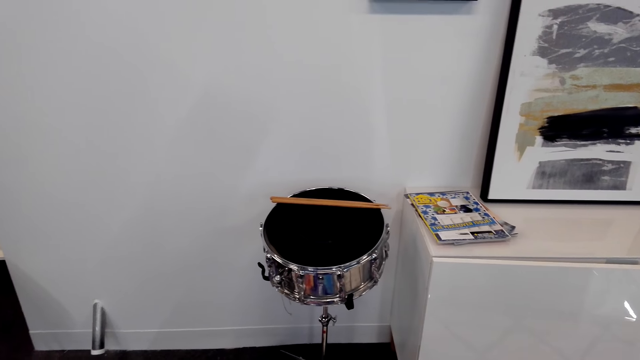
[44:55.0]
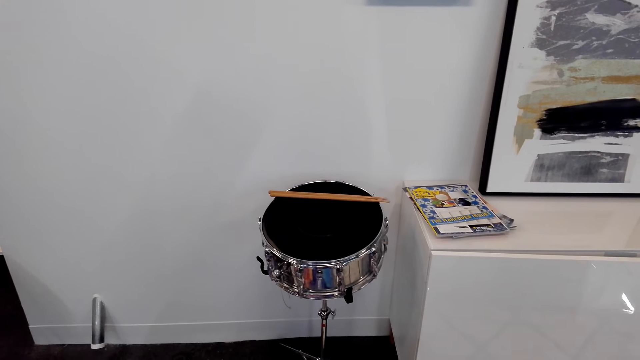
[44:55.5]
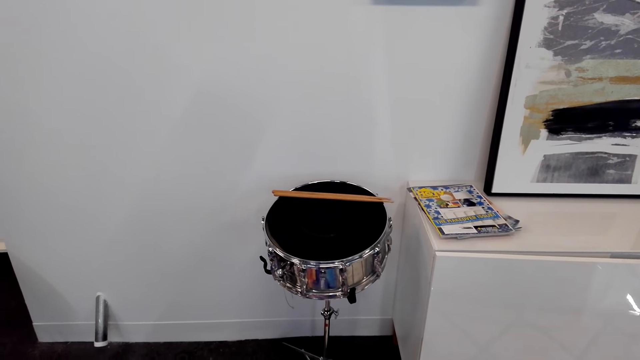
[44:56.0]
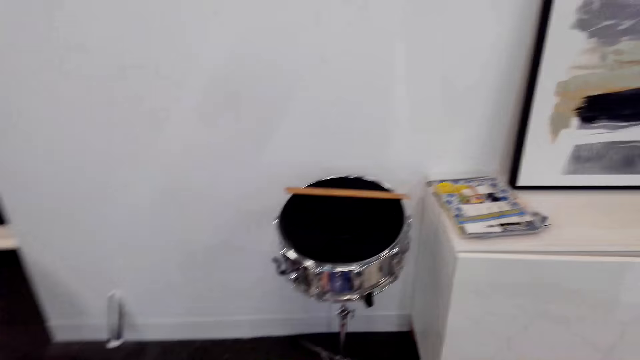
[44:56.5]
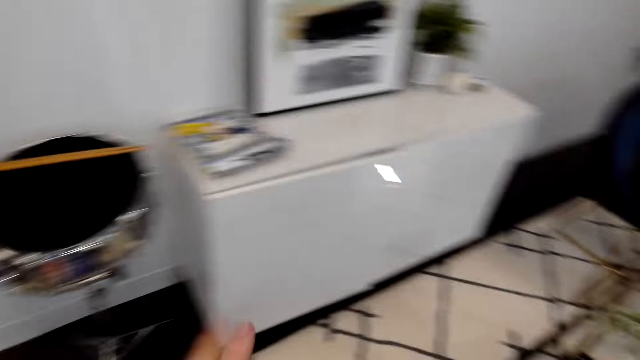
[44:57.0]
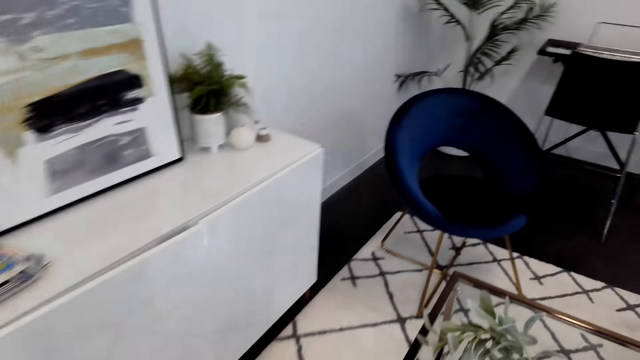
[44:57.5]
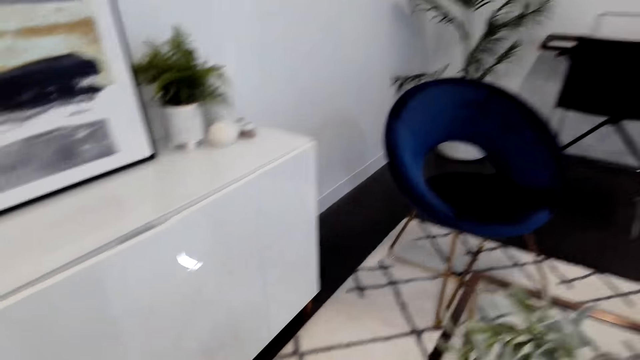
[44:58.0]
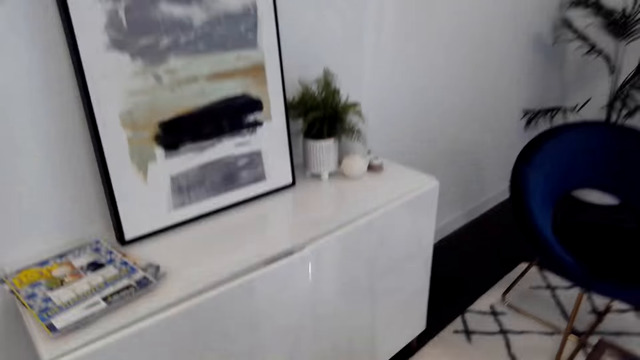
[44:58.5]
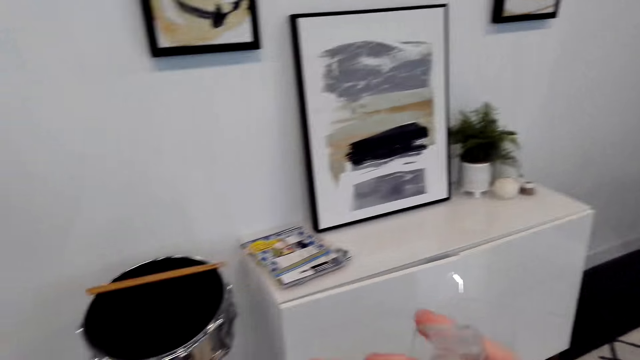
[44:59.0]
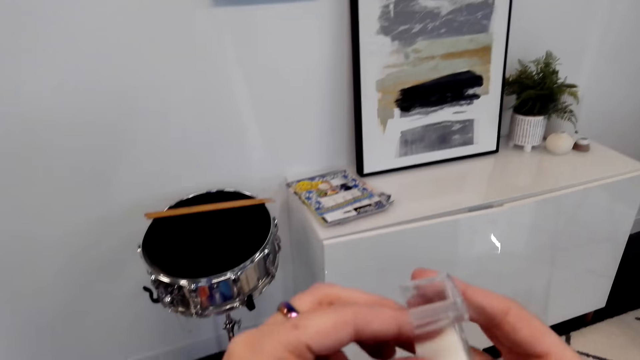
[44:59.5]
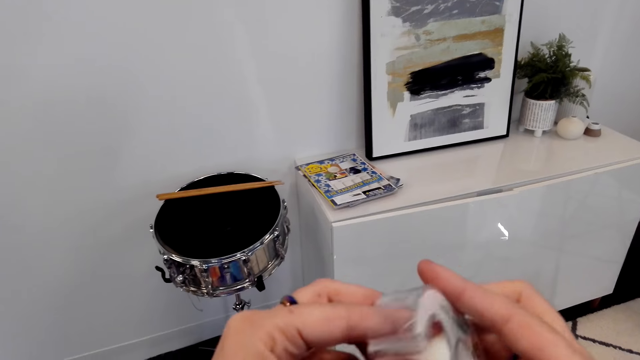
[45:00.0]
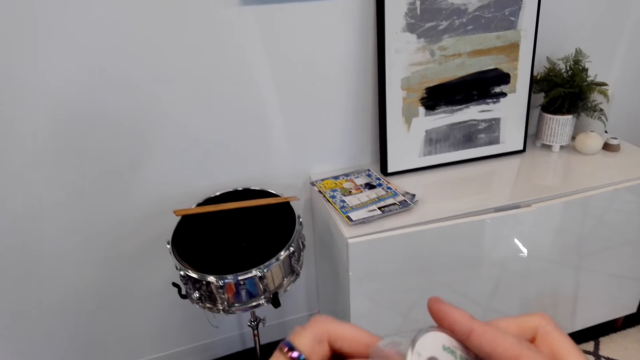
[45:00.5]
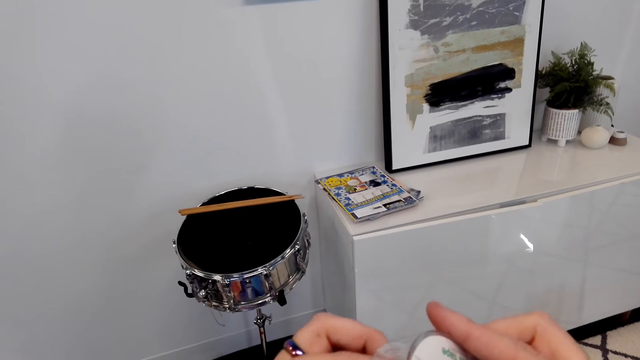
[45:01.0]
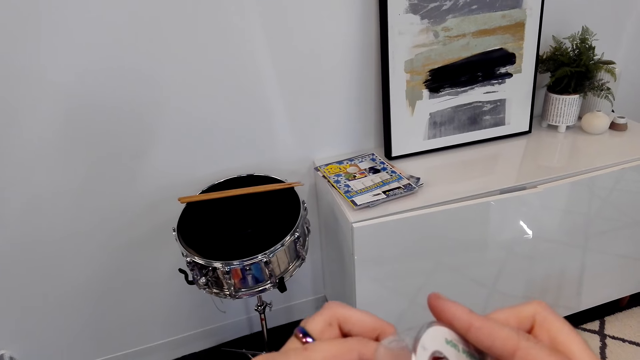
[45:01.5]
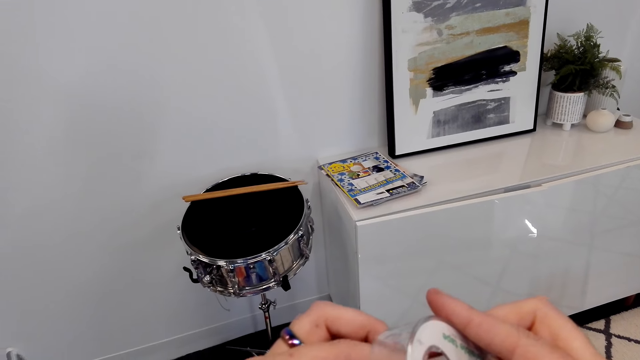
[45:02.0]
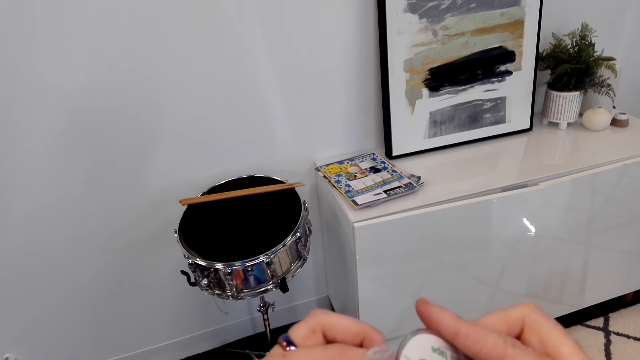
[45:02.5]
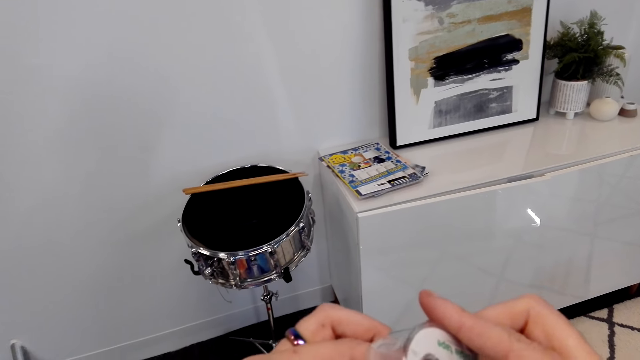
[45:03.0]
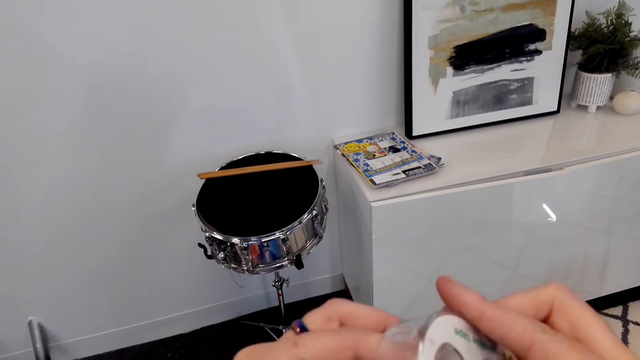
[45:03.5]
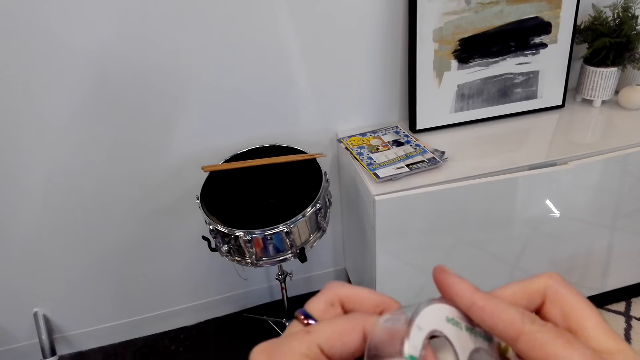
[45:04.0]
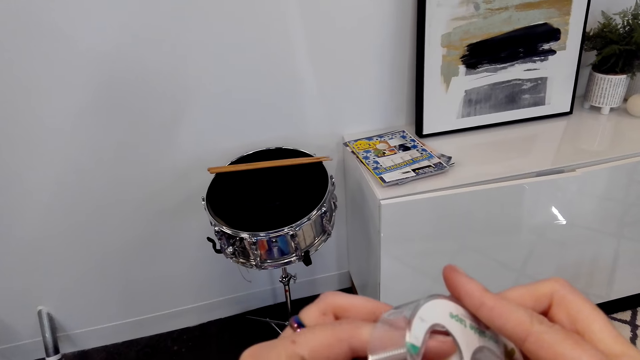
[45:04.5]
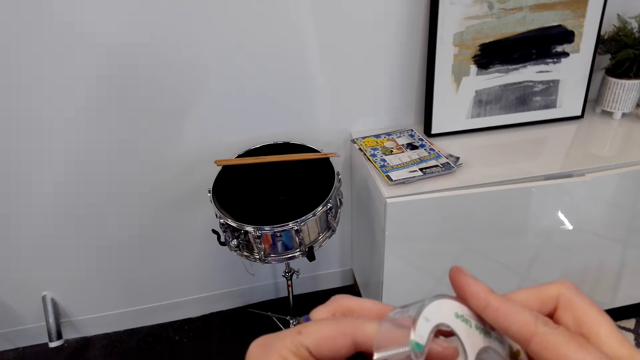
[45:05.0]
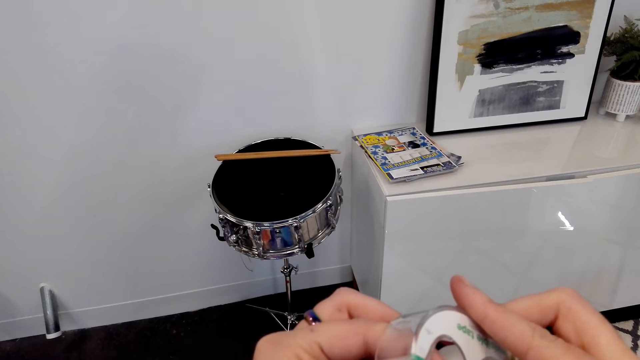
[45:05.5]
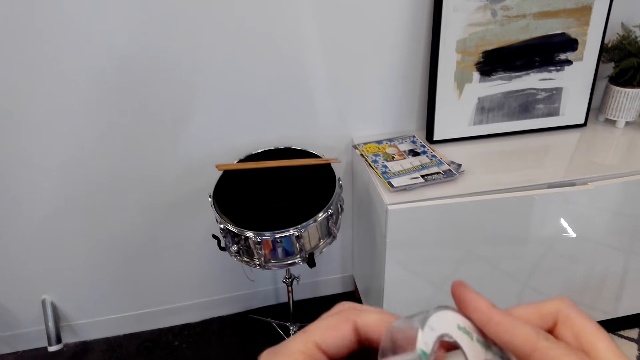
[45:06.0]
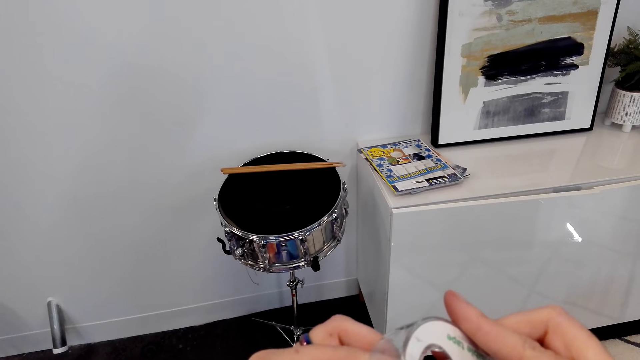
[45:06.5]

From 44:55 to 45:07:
The camera wearer makes the wall art paper. They look around. They hold a sellotape. They open the sellotape.

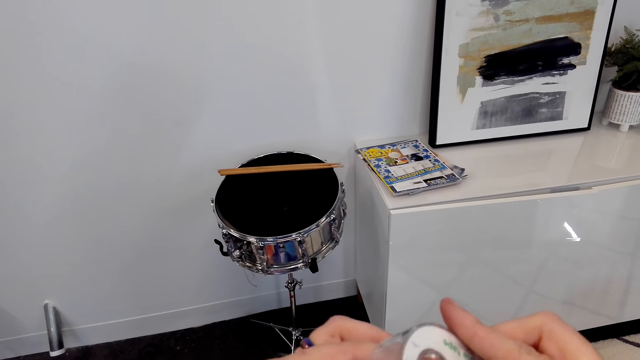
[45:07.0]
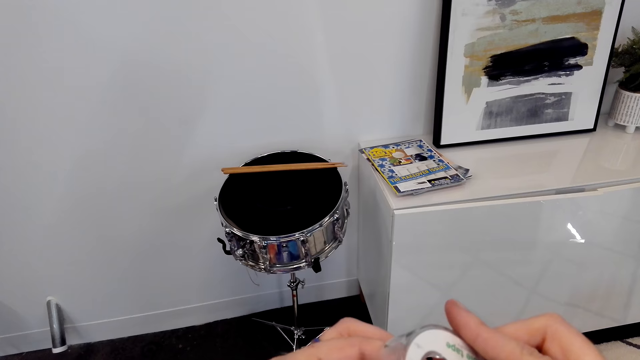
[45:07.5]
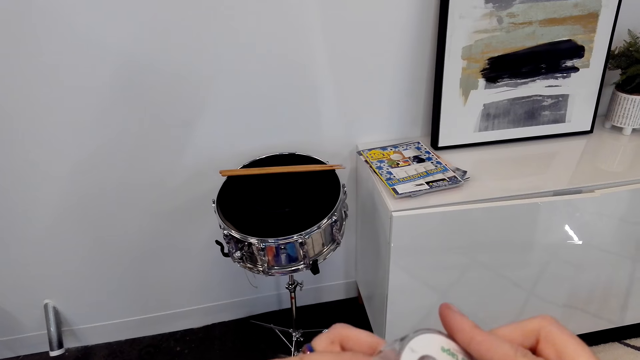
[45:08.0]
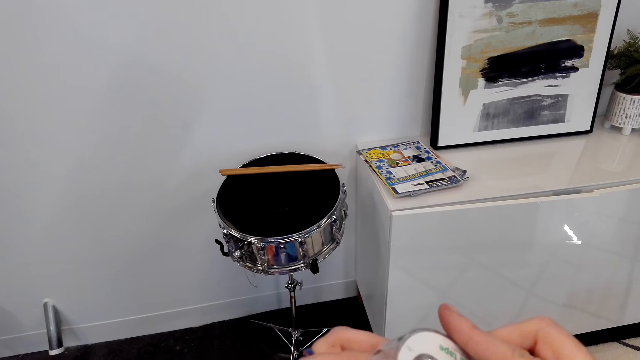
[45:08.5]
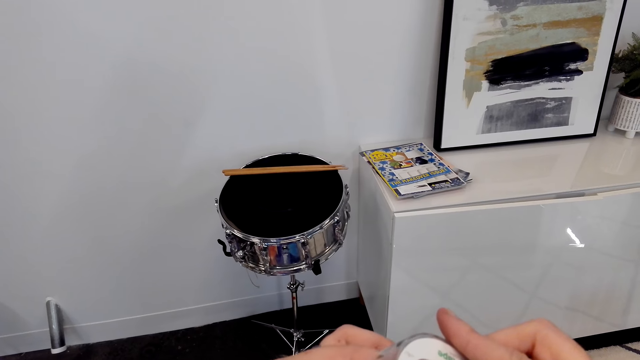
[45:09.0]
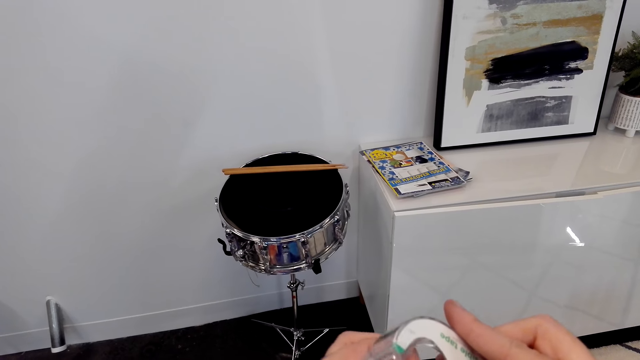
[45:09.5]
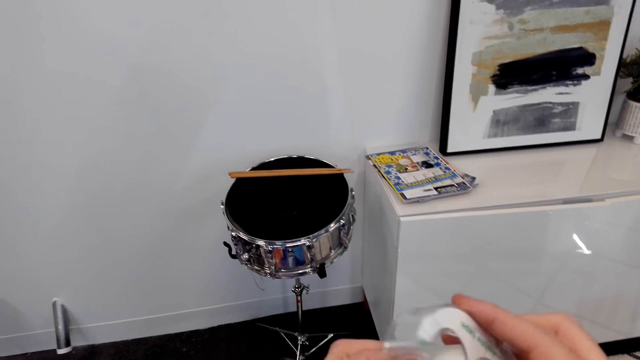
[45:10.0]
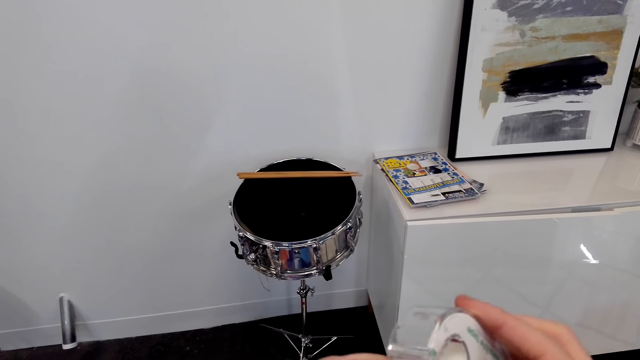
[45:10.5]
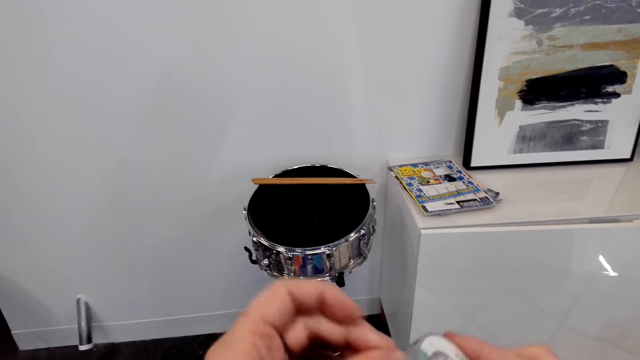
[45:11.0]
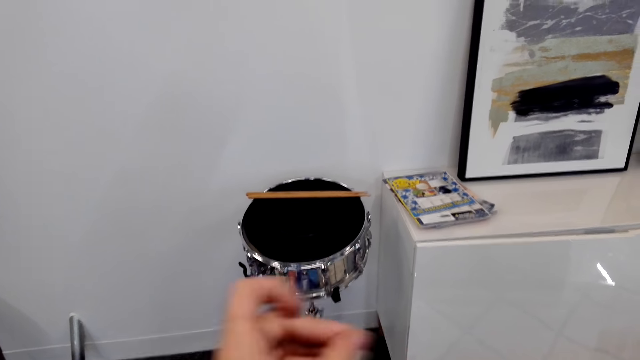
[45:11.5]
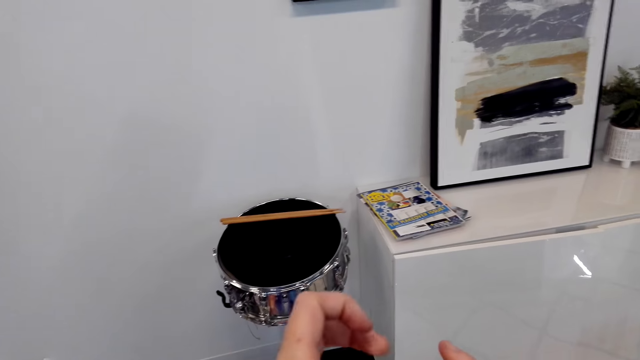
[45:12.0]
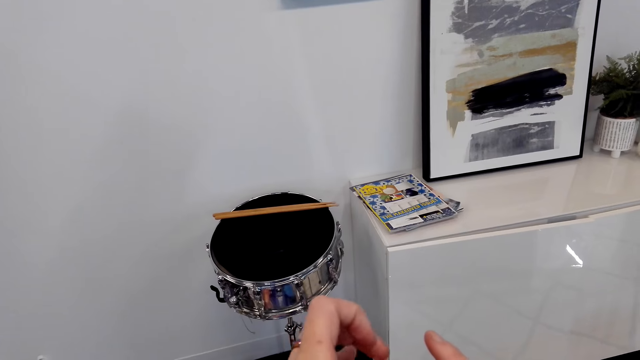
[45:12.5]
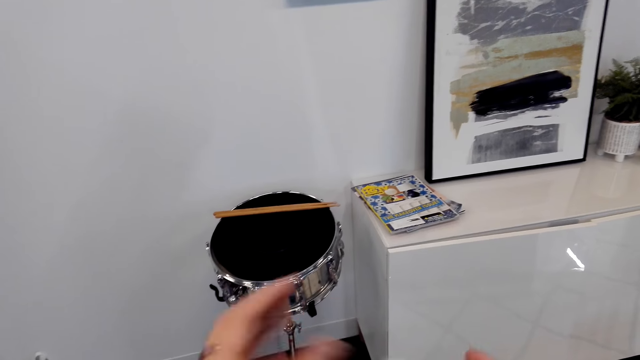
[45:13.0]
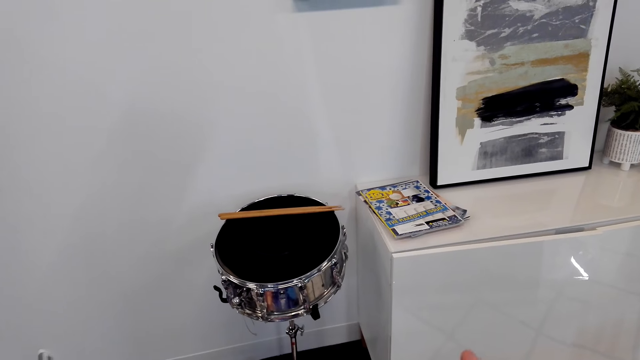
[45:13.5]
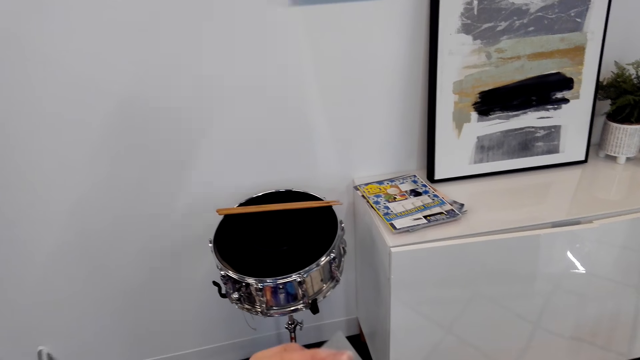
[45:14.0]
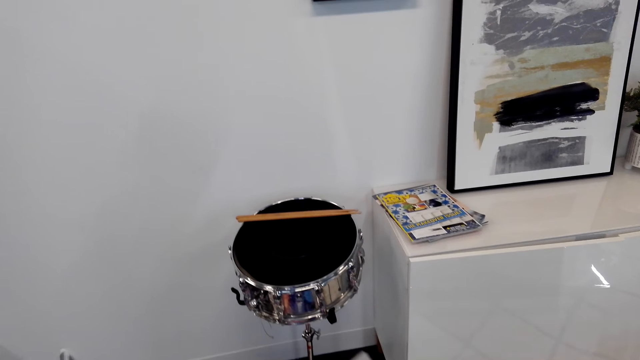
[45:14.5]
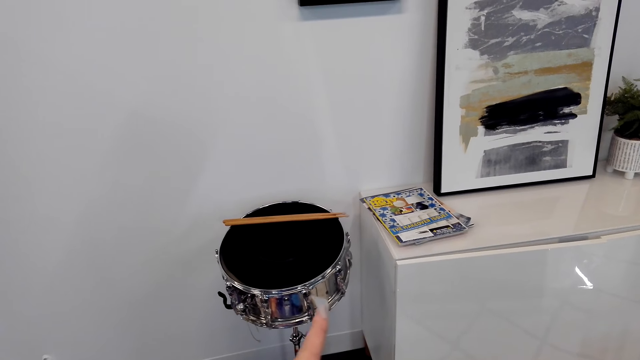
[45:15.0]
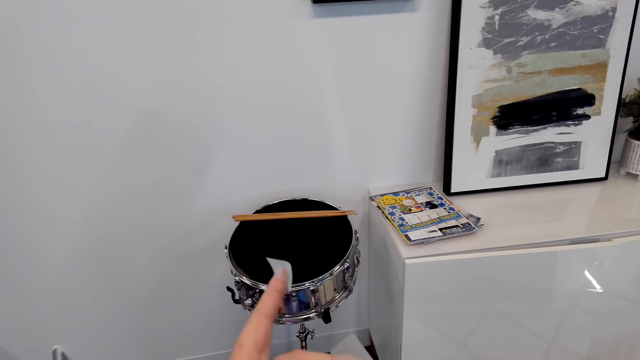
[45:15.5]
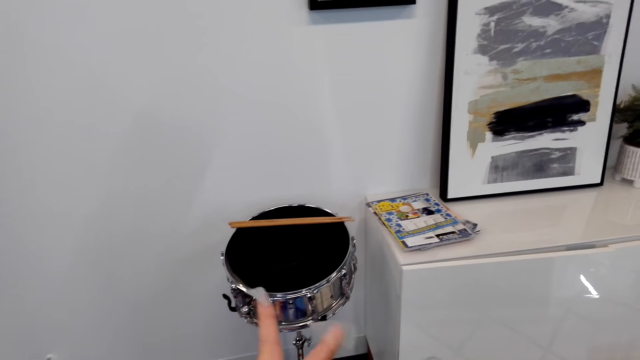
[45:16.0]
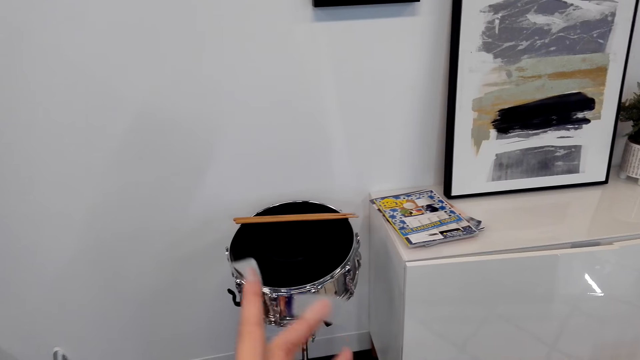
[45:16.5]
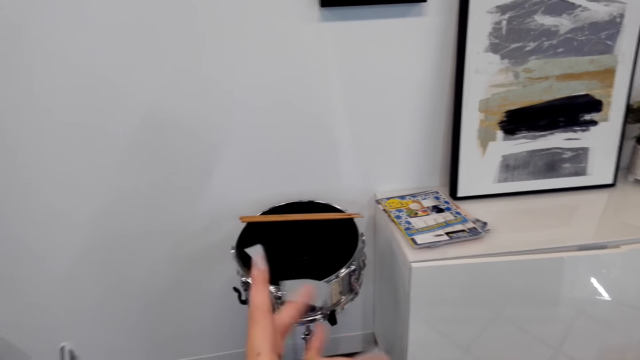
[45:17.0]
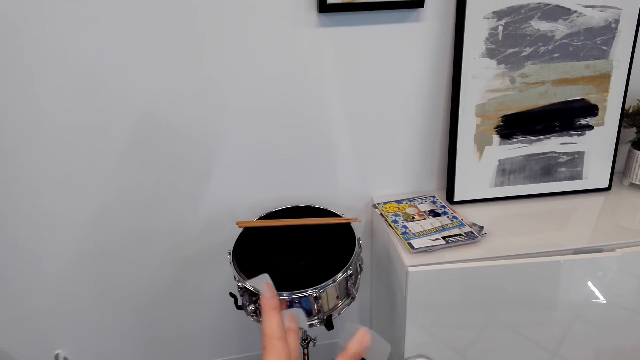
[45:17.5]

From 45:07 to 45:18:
The camera wearer cuts the sellotape.
